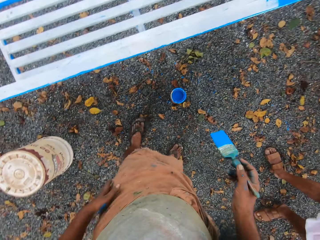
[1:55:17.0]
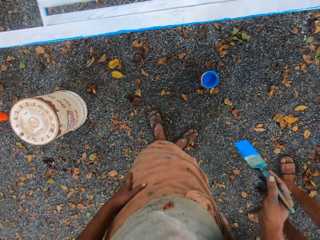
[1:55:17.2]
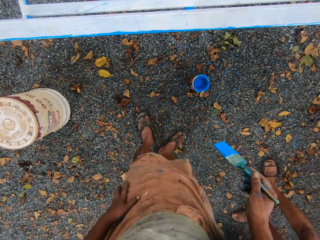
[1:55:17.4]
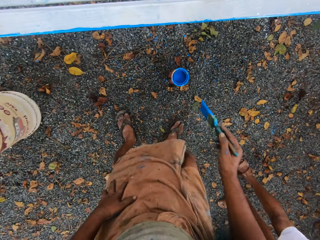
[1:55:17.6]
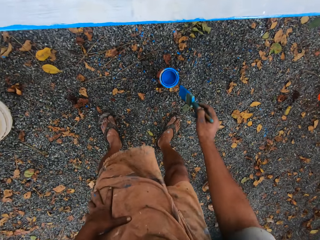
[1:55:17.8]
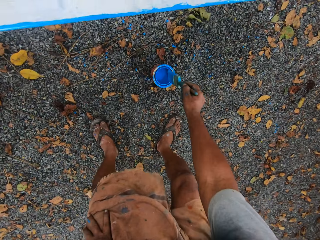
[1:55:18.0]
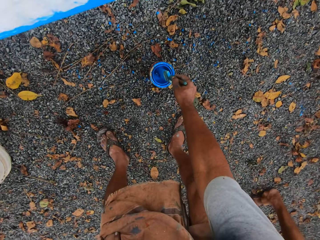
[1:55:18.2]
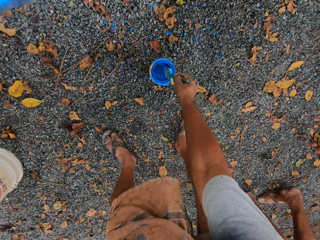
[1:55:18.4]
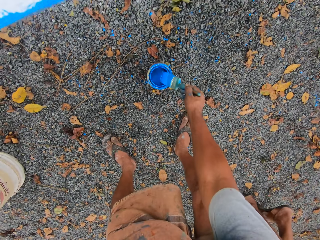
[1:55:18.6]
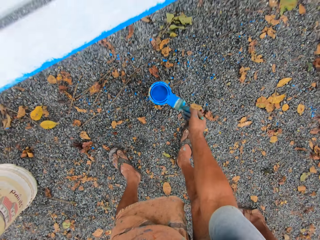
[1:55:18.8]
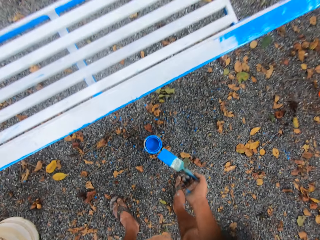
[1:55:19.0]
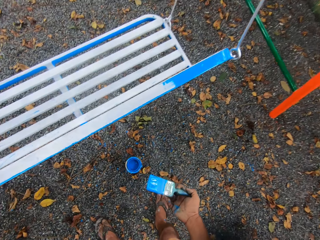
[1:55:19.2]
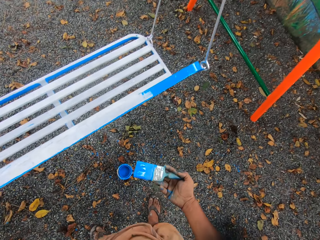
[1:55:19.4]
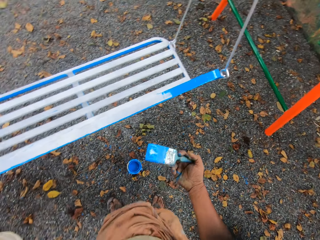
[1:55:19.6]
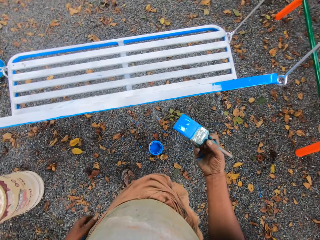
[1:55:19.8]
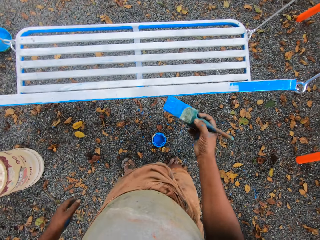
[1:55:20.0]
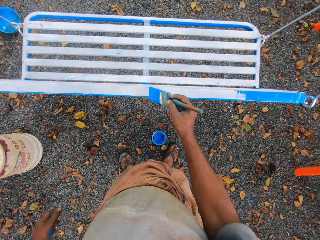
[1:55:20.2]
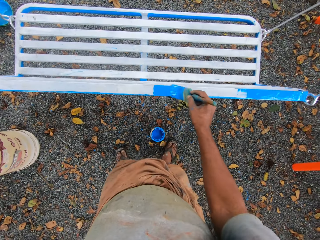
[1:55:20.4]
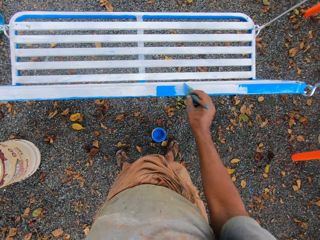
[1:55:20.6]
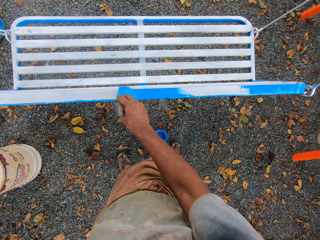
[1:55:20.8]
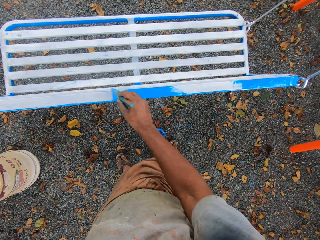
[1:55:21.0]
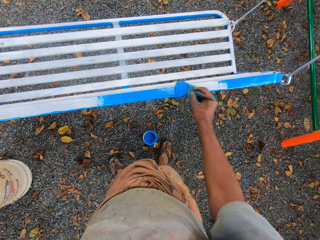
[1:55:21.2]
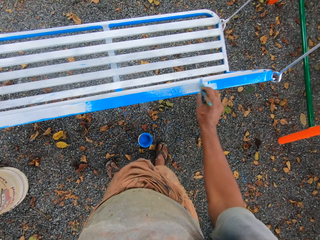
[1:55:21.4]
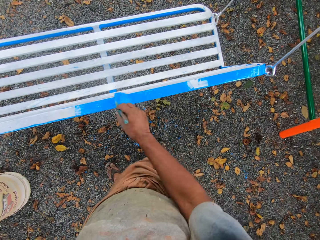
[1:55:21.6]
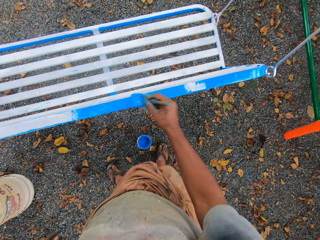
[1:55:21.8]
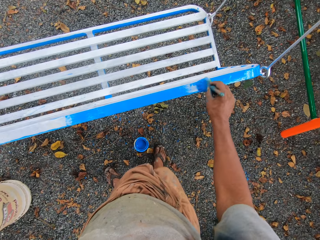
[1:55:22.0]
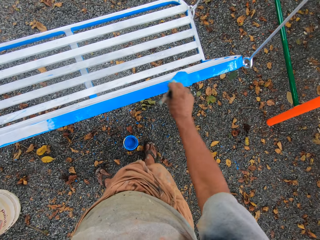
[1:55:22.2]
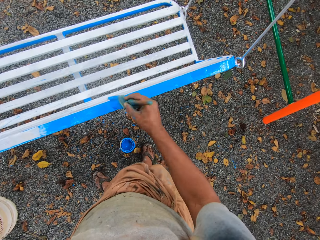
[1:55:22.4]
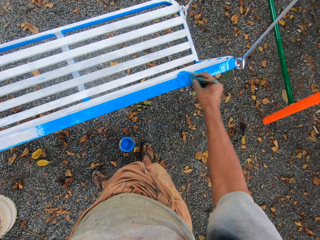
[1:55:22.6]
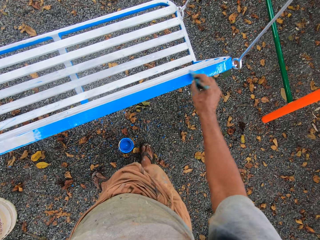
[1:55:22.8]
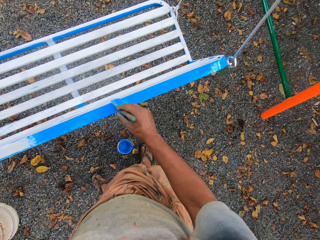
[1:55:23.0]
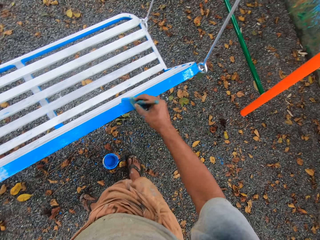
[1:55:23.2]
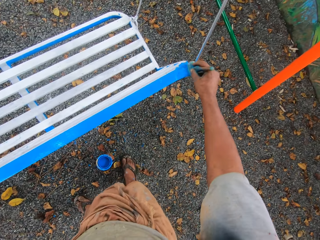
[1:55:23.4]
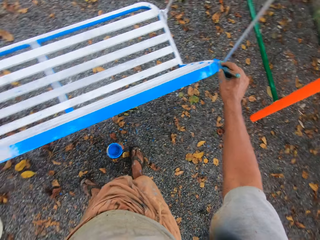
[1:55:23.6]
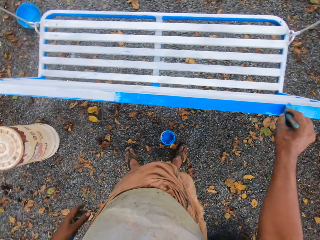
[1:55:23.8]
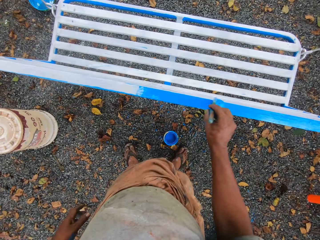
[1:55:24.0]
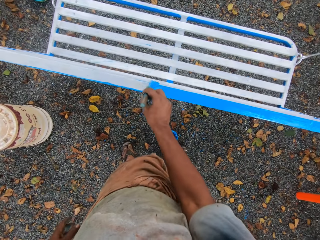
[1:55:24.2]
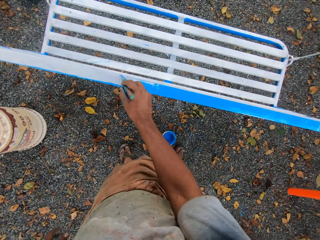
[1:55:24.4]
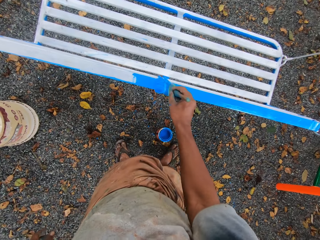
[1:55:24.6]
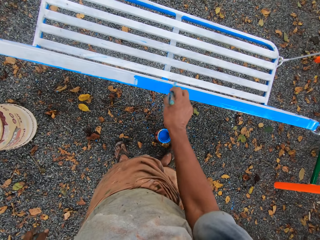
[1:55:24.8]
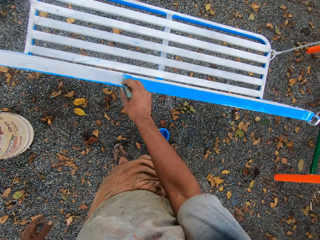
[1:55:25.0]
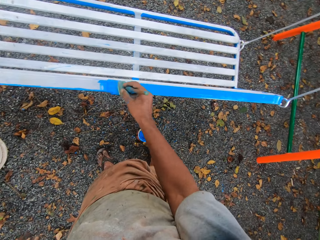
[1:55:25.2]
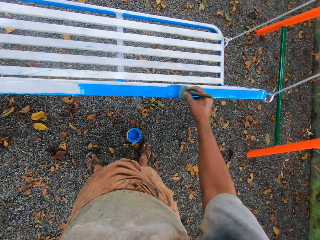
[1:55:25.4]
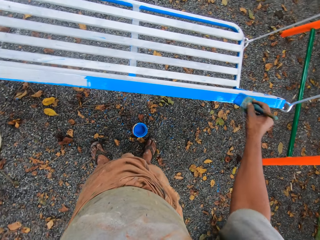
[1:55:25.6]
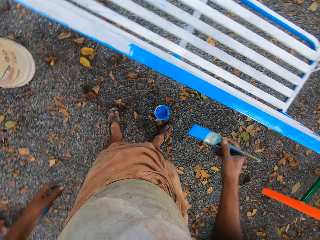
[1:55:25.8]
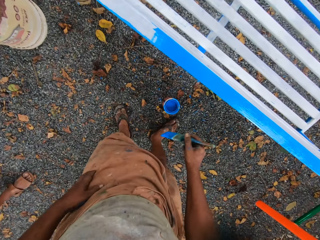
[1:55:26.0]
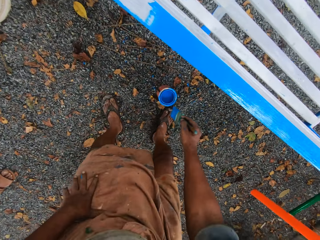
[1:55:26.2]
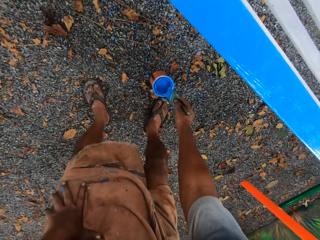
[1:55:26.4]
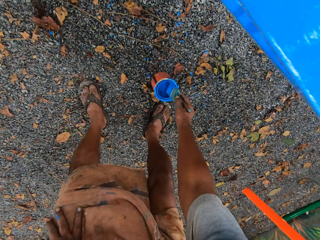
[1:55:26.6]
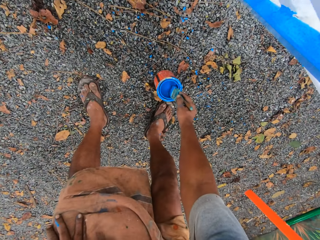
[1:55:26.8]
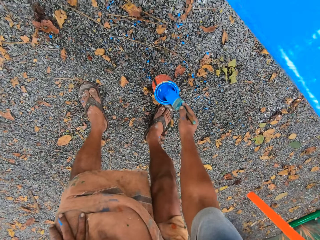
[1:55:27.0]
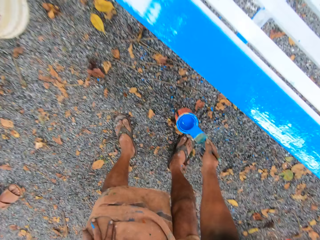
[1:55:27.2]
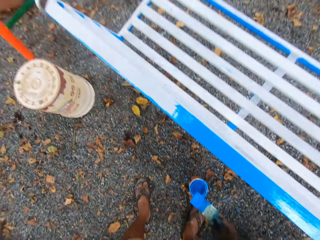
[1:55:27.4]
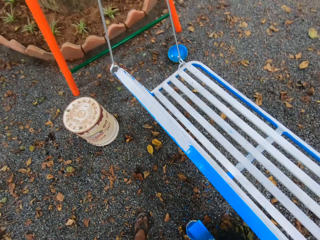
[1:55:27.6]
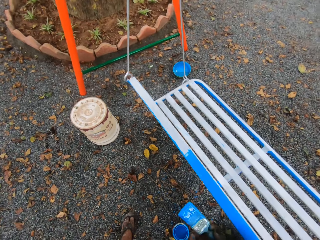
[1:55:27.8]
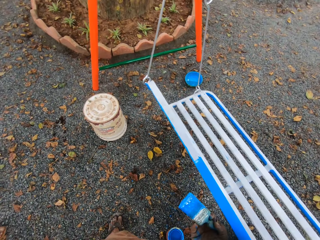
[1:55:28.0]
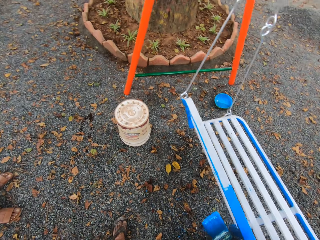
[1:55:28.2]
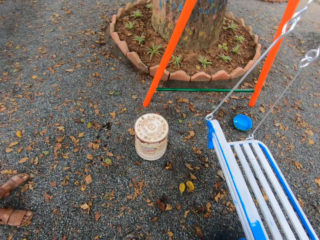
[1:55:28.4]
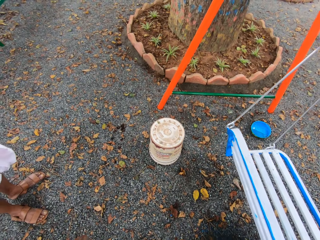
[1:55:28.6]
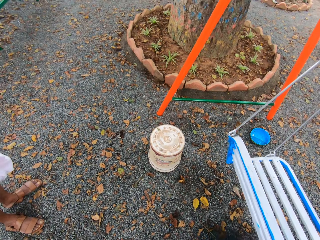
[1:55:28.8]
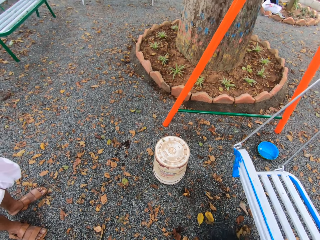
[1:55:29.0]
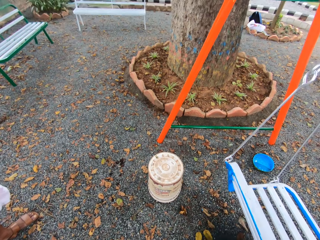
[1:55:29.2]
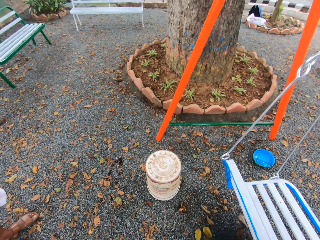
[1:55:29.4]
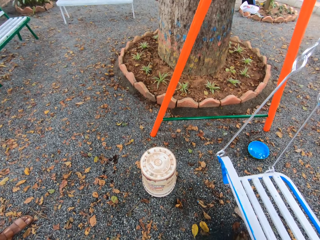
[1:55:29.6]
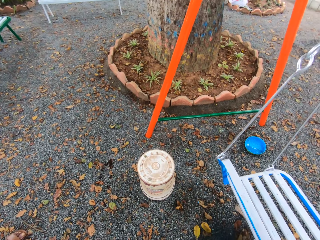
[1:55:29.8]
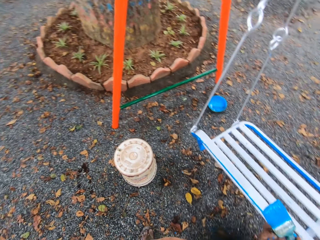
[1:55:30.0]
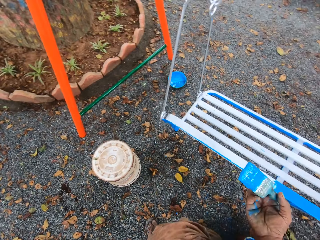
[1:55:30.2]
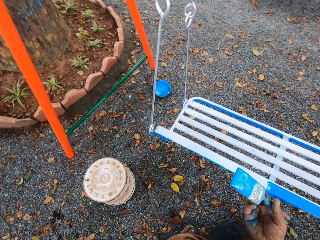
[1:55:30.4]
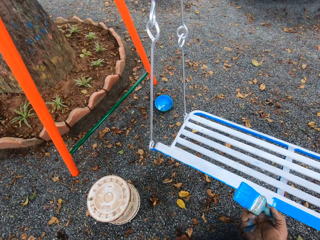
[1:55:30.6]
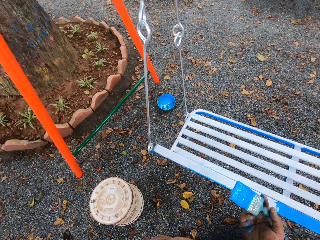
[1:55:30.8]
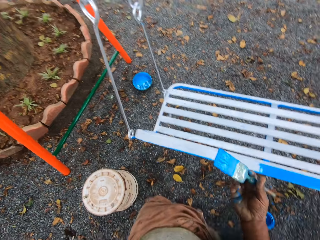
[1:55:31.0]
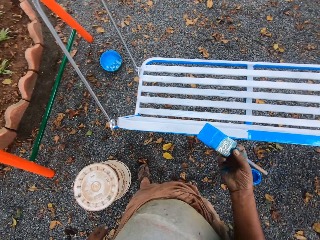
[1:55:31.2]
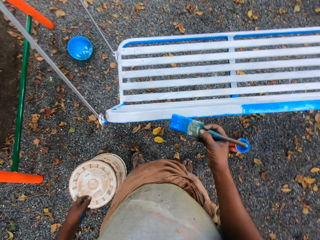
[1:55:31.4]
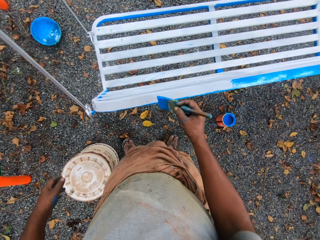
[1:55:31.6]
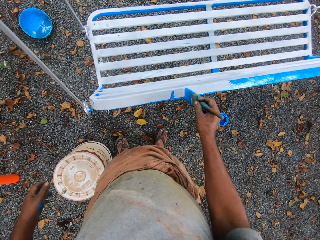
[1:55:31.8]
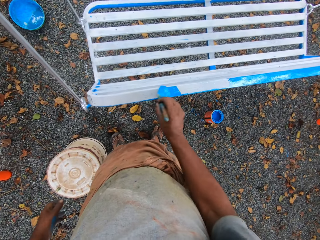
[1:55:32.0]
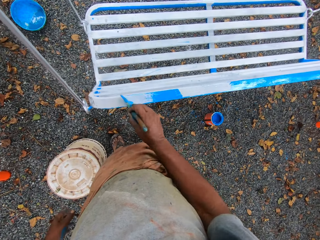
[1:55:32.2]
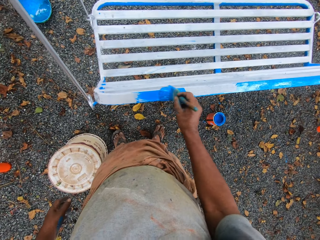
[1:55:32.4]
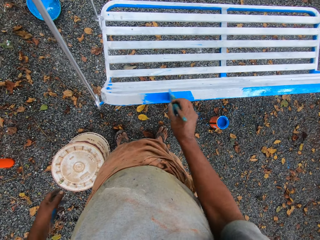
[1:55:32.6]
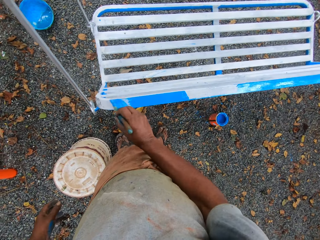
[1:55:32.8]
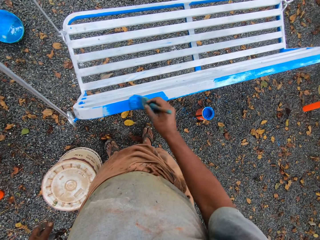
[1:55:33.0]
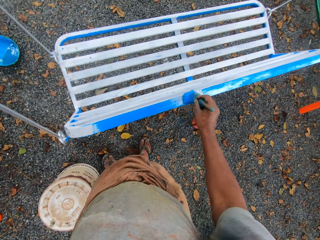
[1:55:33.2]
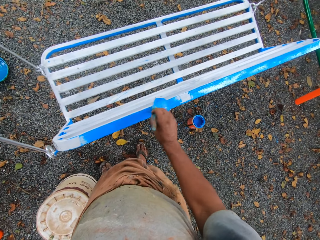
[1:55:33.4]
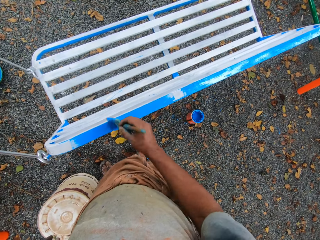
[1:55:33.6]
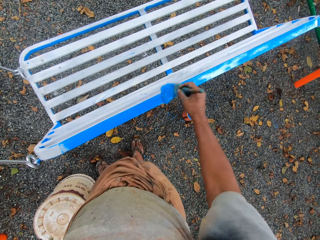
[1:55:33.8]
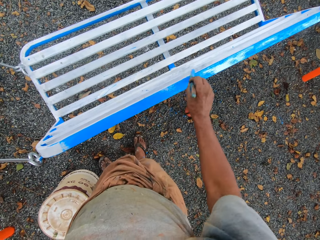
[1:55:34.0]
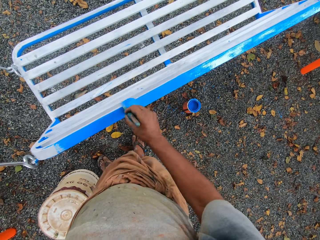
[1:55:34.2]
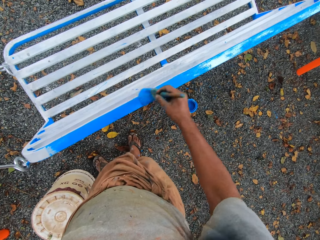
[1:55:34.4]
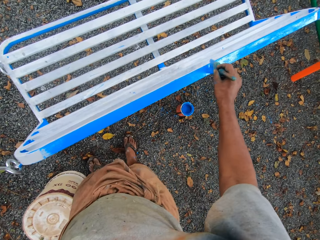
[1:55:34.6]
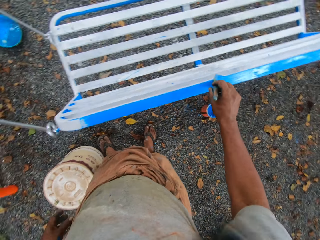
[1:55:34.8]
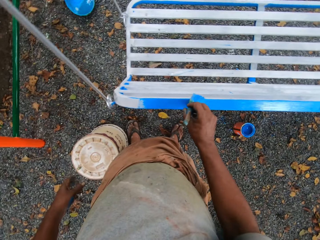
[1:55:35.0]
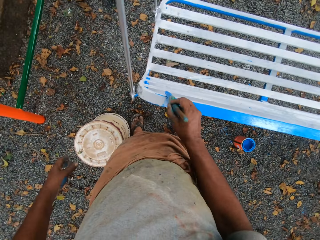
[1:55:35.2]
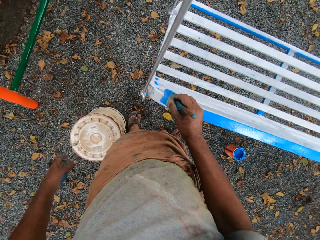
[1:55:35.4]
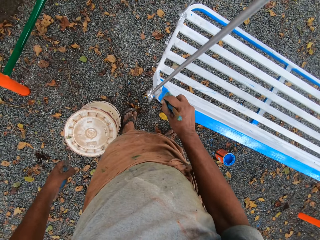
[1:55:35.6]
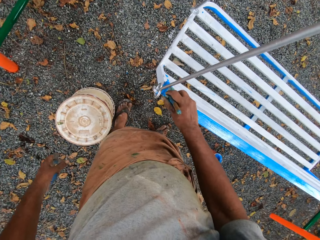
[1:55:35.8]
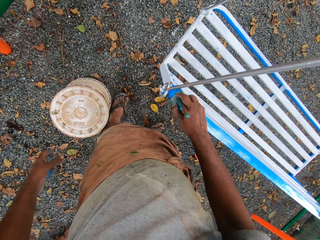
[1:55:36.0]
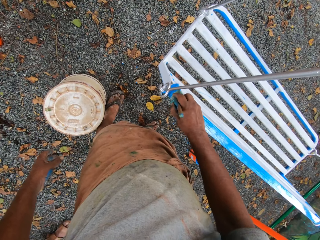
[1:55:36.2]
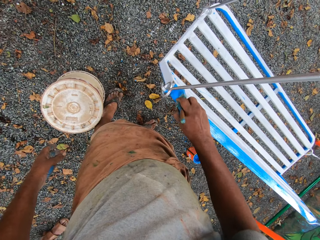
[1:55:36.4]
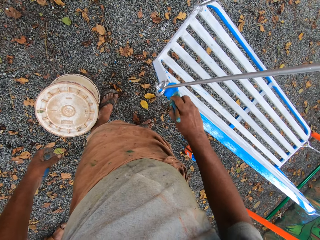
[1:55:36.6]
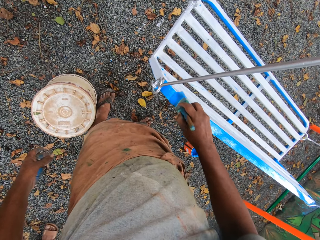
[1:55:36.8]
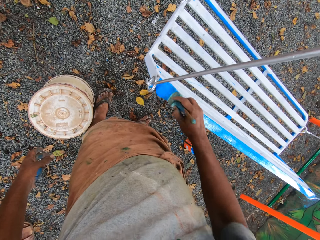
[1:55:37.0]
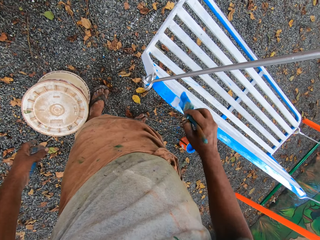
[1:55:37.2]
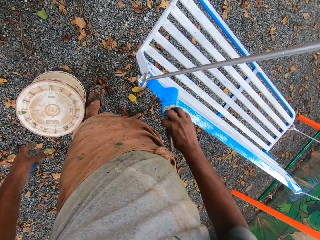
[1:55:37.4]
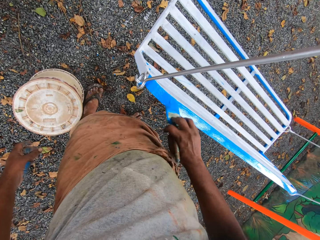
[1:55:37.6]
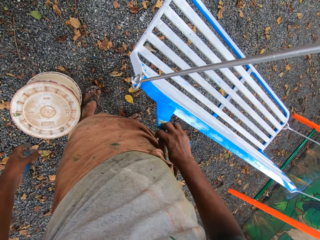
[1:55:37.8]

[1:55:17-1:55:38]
The camera wearer dips a paint brush into a paint tin. They paint a metal chair with the paint brush. They dip the paint brush into the paint tin. They paint the metal chair with the paint brush.
